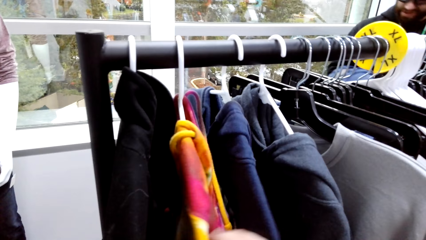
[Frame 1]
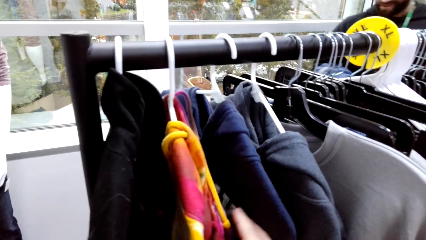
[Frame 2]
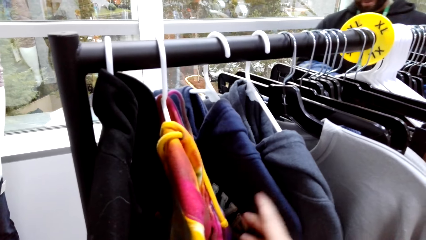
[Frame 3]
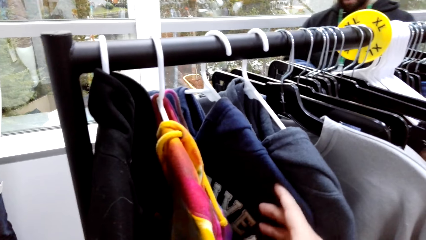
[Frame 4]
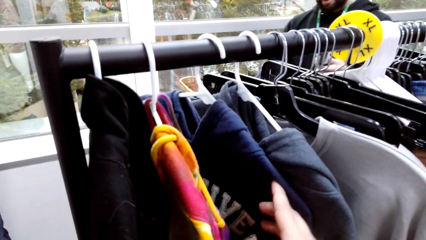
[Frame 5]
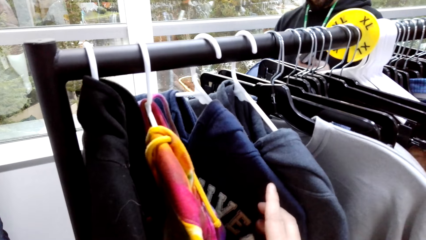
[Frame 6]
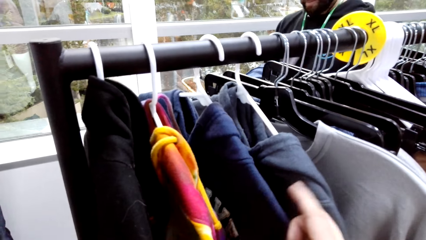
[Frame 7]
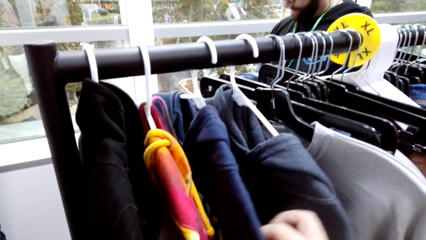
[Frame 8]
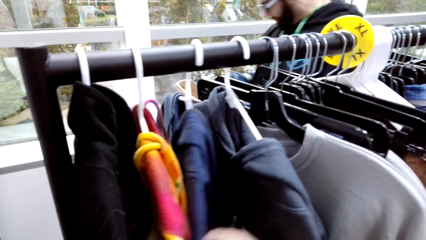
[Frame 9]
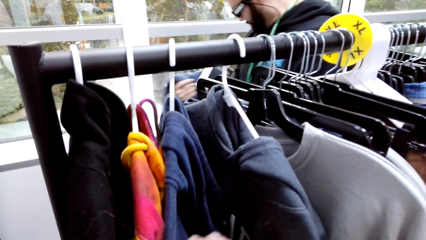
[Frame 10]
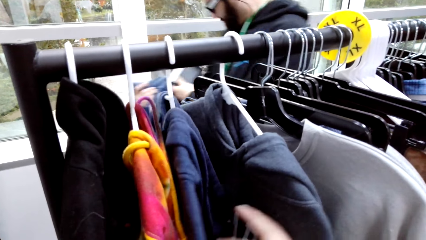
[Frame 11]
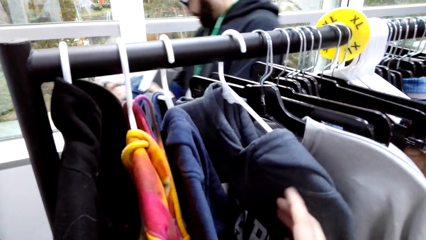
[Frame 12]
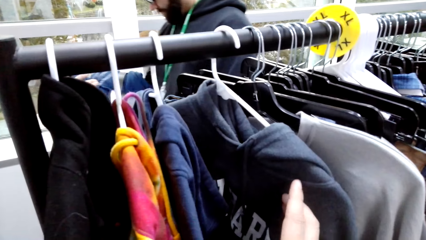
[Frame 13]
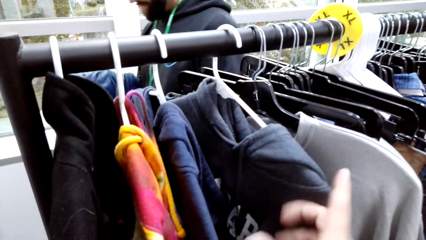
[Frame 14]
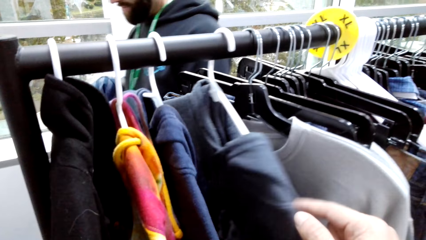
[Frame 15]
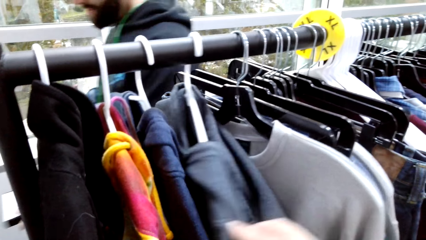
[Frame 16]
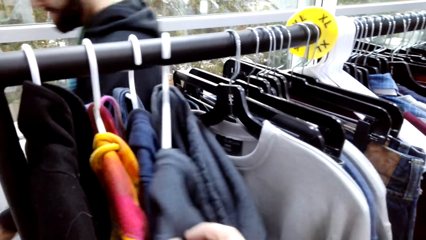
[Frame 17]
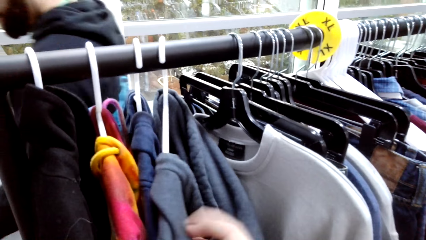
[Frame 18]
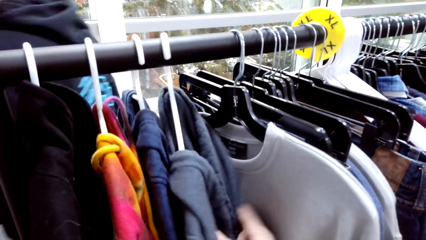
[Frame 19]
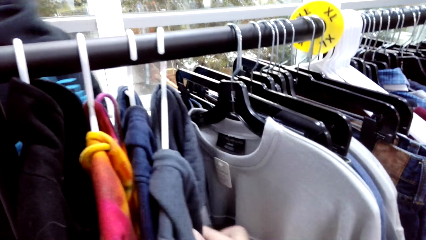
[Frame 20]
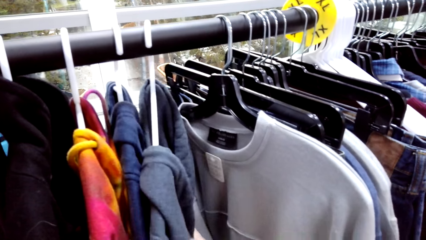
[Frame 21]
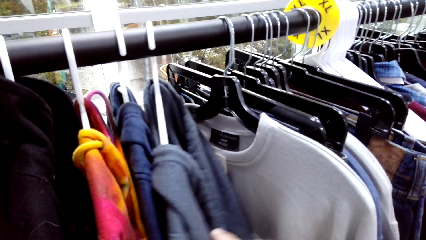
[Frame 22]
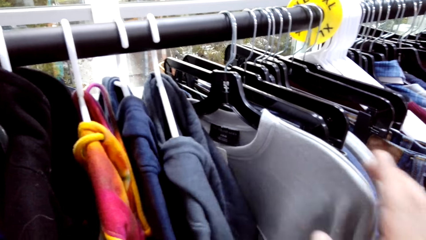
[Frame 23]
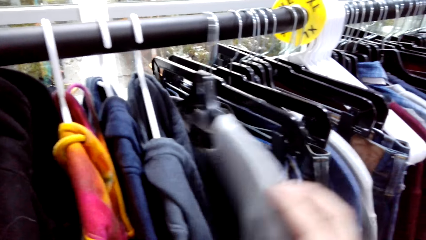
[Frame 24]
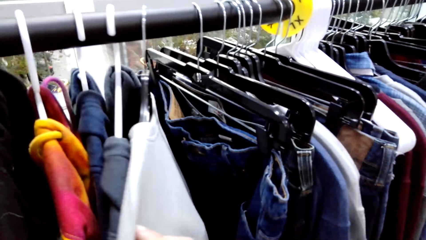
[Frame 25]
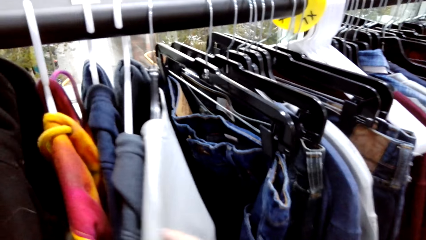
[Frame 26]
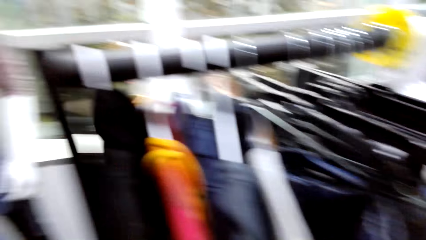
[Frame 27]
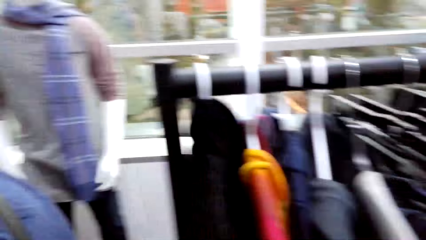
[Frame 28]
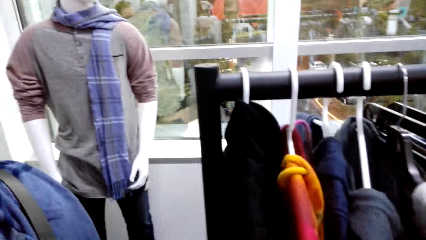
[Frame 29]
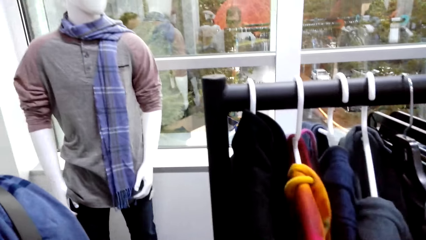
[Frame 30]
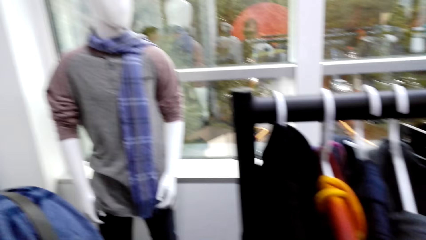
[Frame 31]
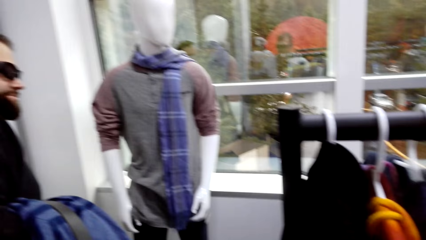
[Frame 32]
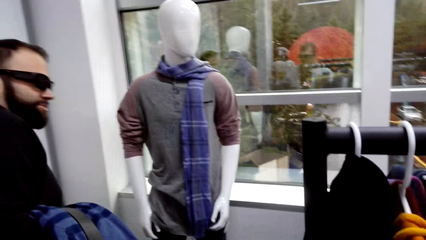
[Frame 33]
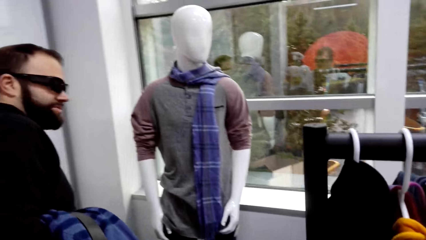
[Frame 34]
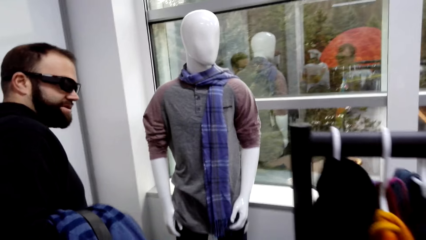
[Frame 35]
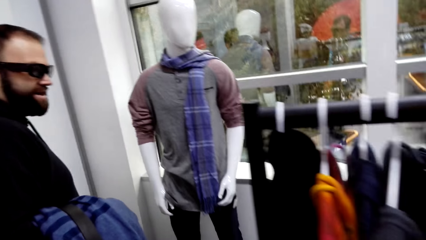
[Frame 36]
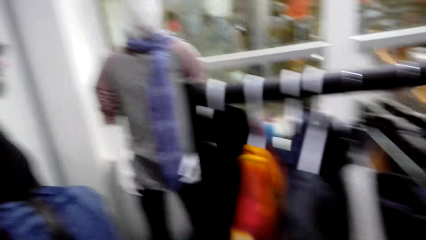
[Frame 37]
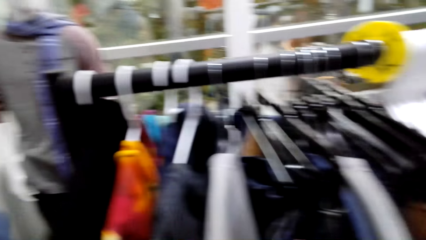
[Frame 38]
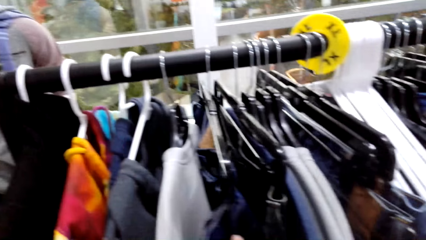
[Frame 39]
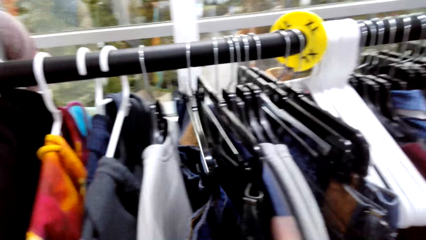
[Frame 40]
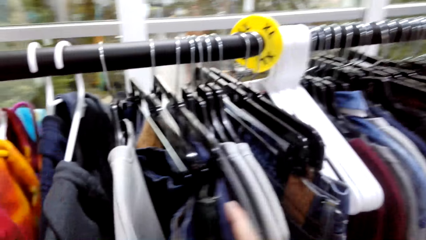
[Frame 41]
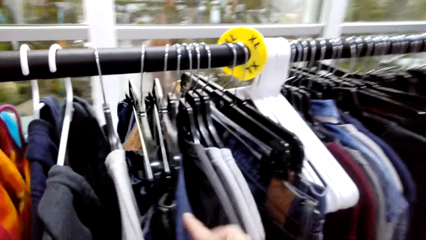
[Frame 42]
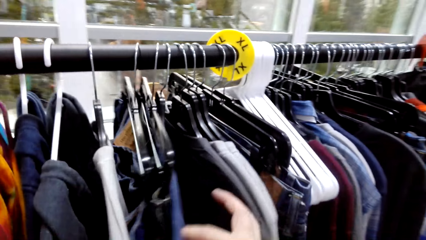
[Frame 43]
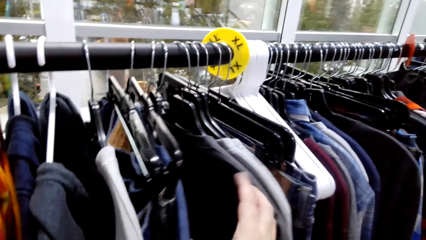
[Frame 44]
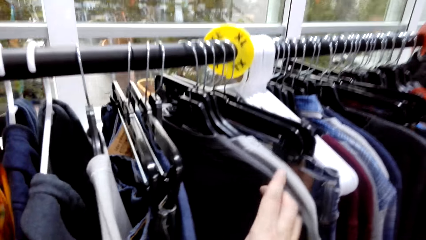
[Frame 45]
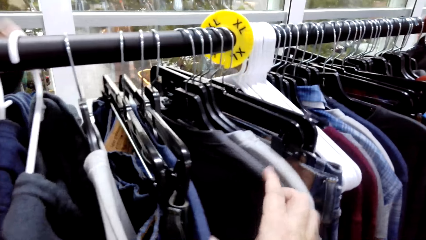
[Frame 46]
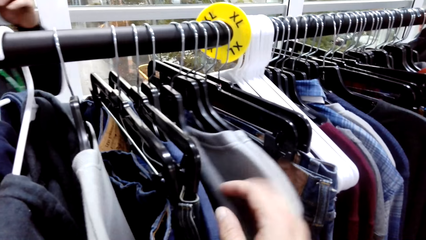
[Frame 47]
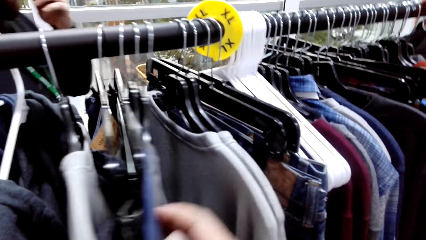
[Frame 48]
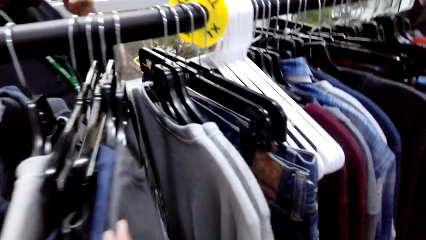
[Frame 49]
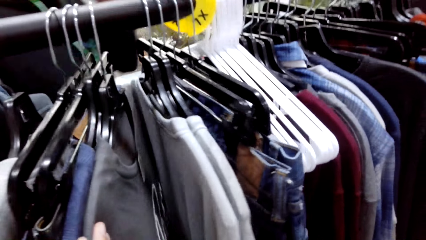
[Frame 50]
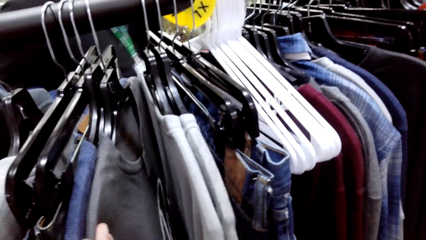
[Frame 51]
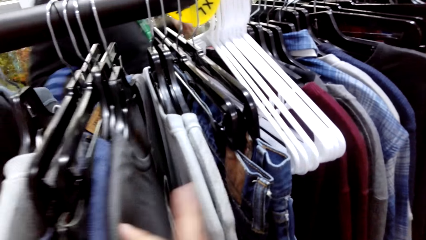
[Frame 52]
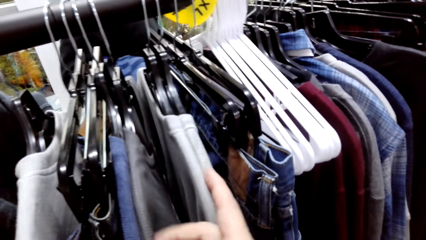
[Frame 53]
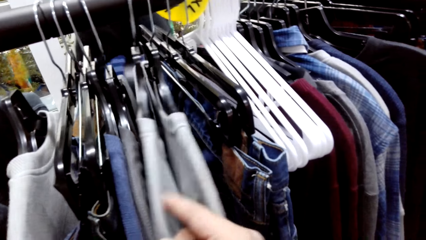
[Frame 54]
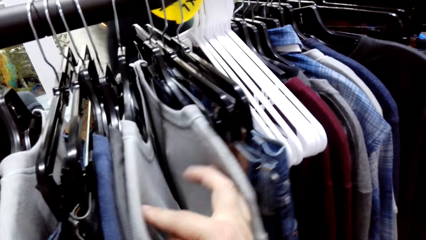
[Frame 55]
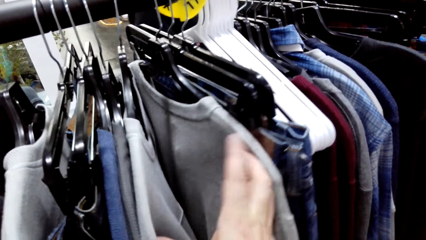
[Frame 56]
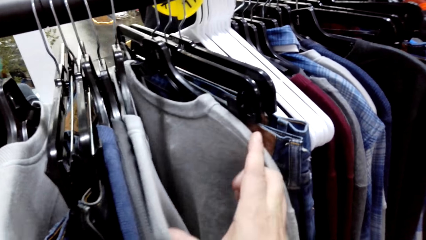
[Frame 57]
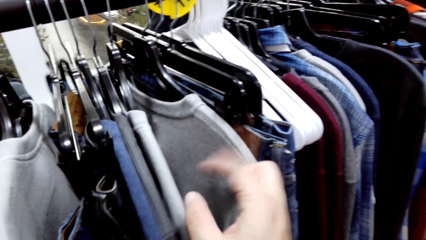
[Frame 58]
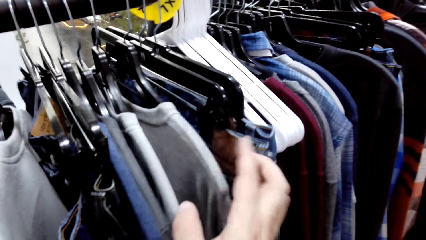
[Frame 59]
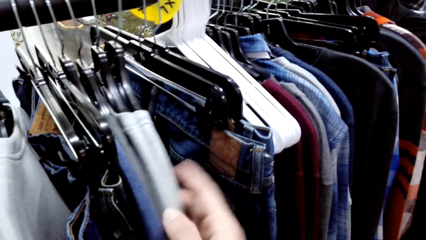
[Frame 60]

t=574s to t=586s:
The camera wearer converses with a man.

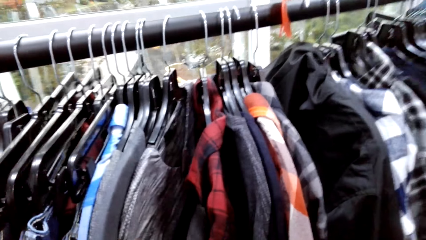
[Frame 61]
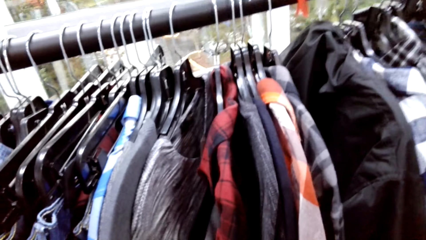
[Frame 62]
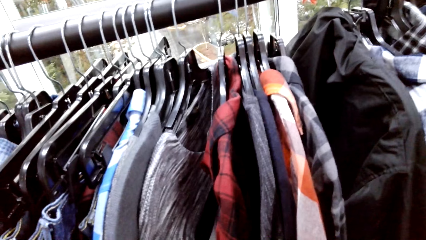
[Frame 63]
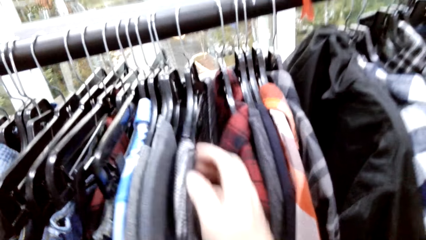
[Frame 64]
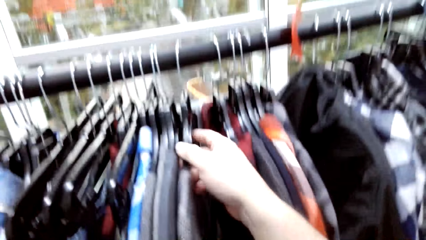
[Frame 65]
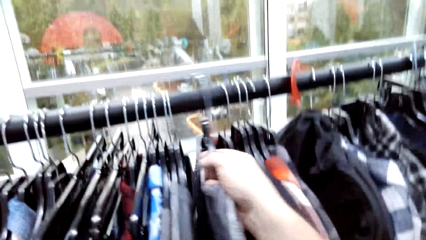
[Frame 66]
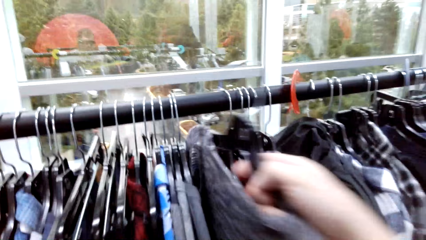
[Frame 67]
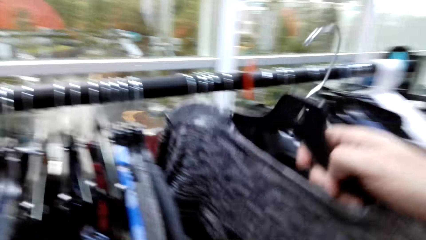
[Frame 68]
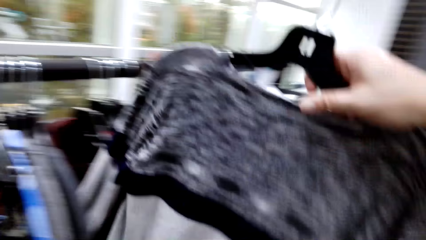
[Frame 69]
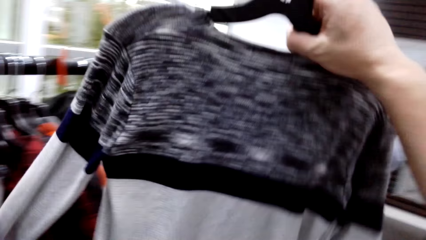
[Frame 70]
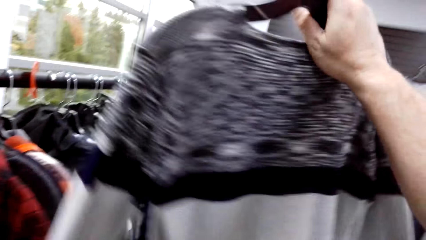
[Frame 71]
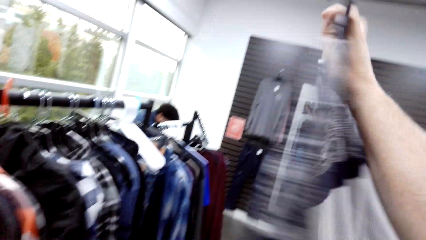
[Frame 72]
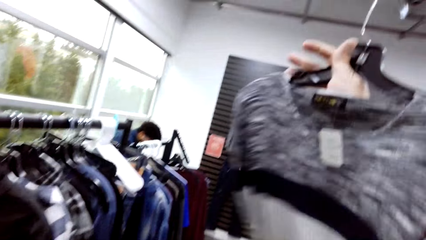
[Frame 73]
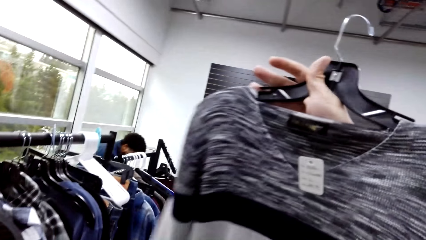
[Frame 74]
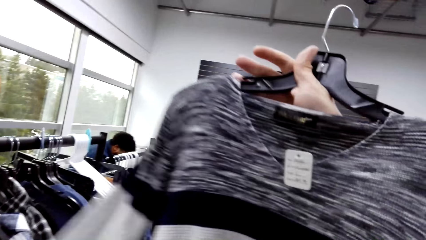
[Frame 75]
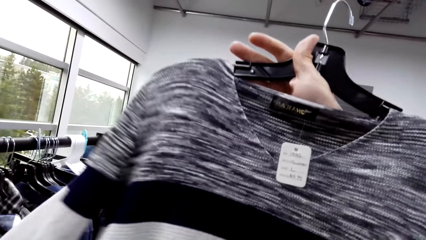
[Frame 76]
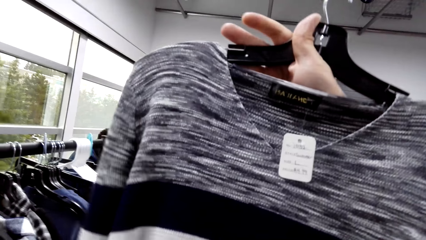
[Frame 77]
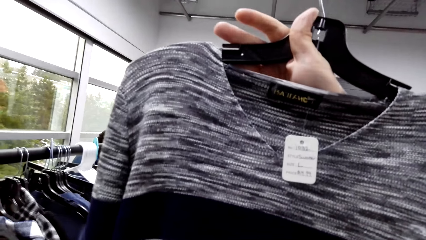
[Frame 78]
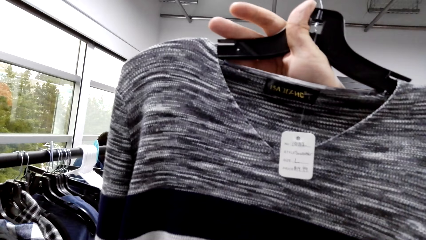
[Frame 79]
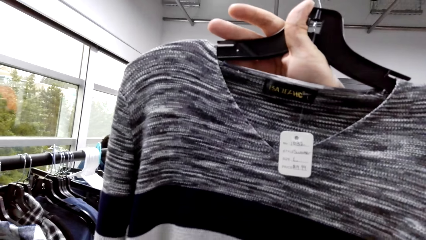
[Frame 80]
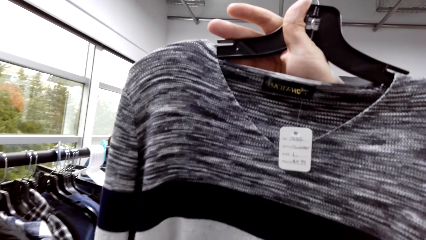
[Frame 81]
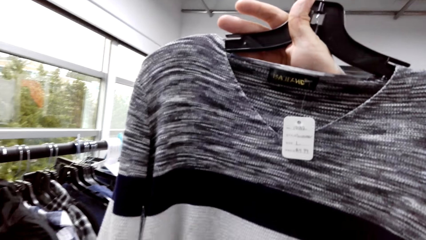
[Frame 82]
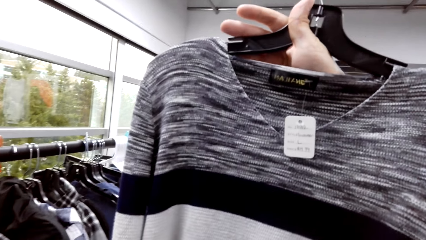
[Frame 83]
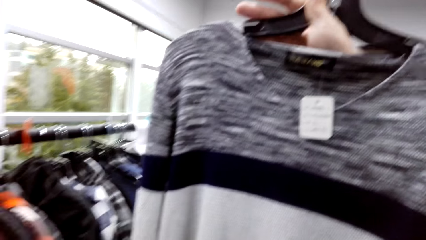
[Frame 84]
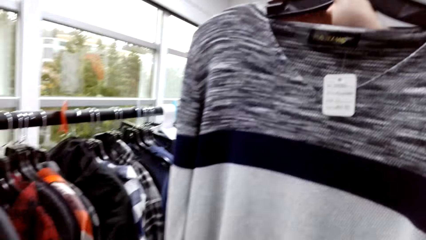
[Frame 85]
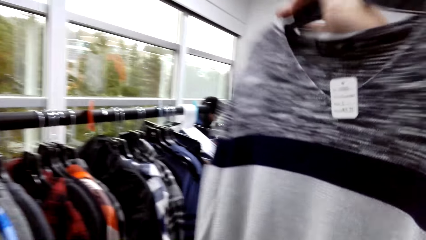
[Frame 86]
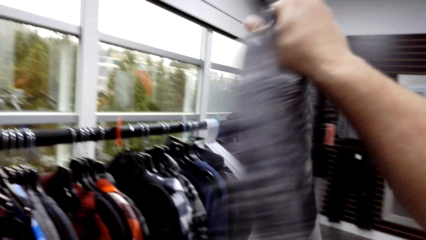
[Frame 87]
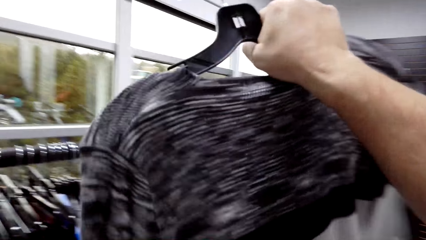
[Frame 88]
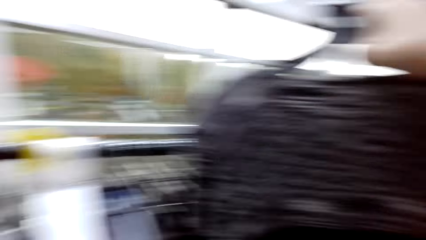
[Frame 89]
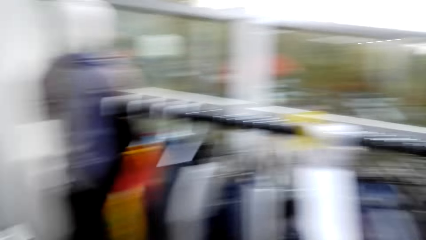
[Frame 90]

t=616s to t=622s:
The camera wearer removes the t-shirt from the hanger.
